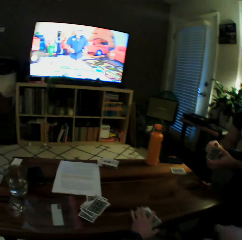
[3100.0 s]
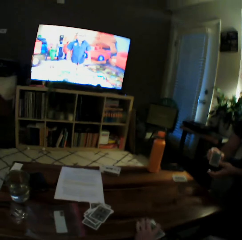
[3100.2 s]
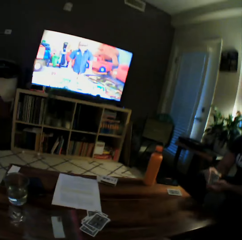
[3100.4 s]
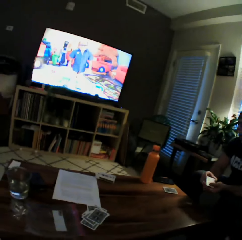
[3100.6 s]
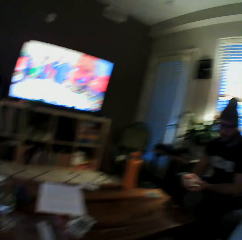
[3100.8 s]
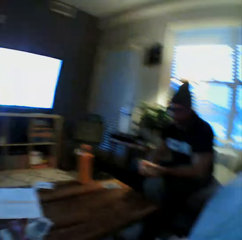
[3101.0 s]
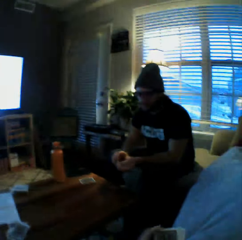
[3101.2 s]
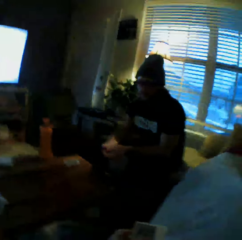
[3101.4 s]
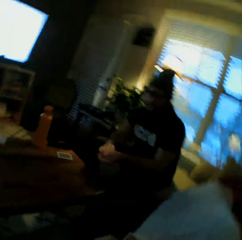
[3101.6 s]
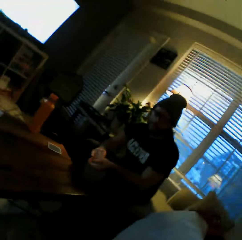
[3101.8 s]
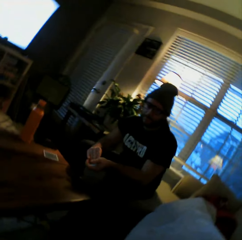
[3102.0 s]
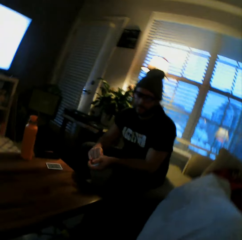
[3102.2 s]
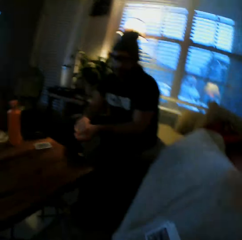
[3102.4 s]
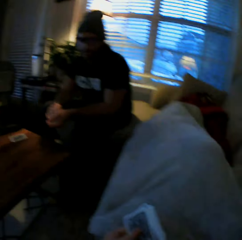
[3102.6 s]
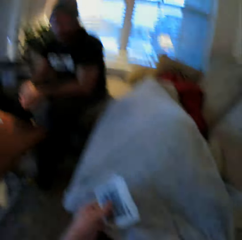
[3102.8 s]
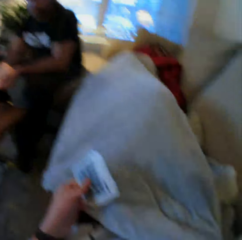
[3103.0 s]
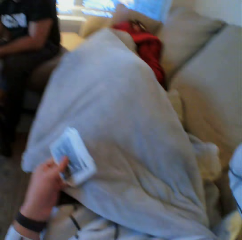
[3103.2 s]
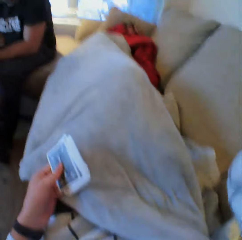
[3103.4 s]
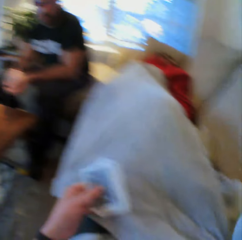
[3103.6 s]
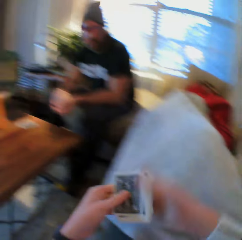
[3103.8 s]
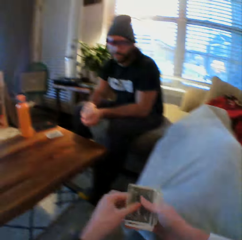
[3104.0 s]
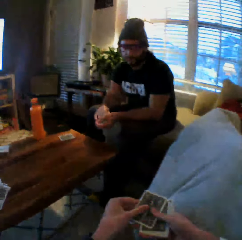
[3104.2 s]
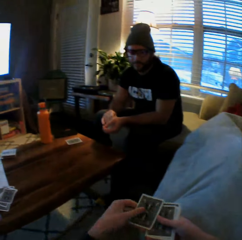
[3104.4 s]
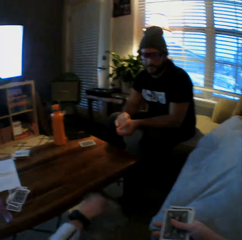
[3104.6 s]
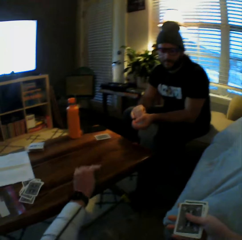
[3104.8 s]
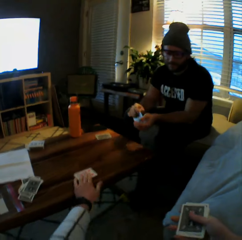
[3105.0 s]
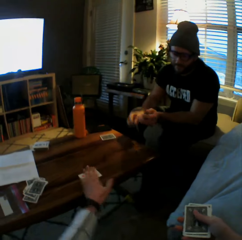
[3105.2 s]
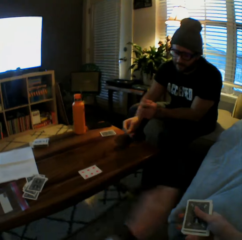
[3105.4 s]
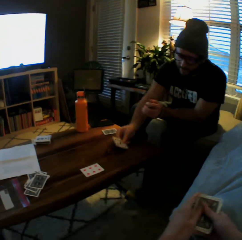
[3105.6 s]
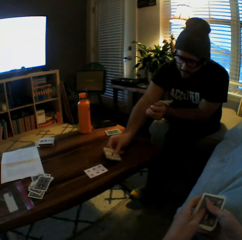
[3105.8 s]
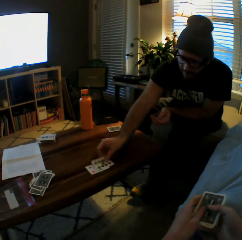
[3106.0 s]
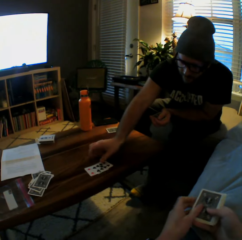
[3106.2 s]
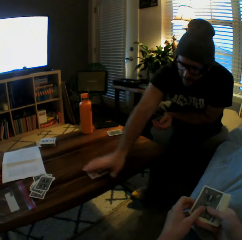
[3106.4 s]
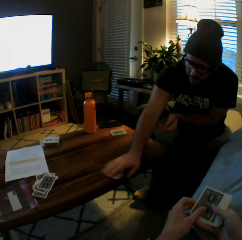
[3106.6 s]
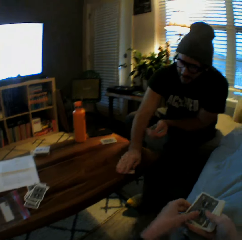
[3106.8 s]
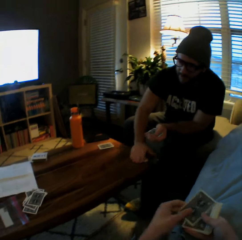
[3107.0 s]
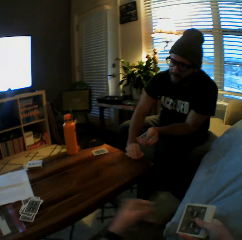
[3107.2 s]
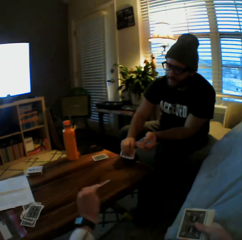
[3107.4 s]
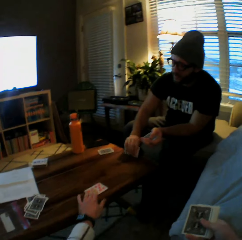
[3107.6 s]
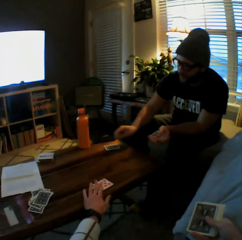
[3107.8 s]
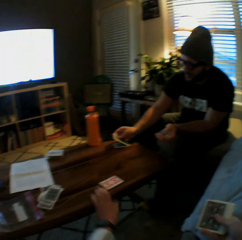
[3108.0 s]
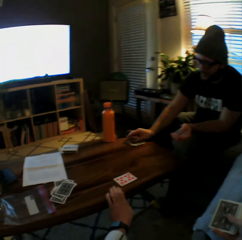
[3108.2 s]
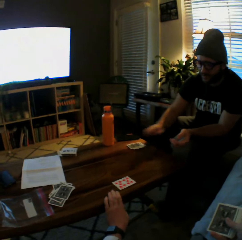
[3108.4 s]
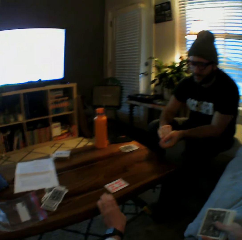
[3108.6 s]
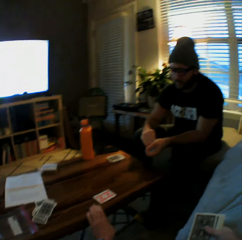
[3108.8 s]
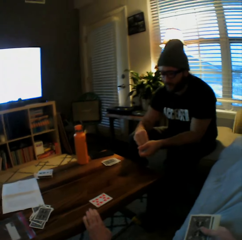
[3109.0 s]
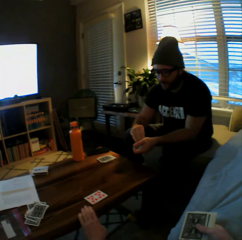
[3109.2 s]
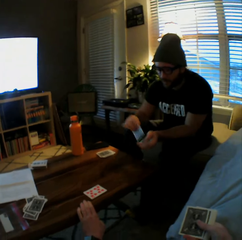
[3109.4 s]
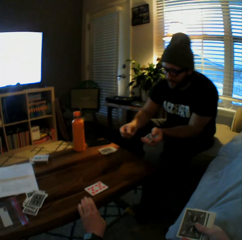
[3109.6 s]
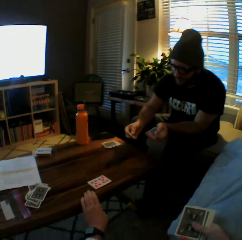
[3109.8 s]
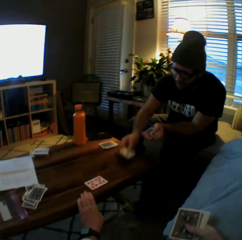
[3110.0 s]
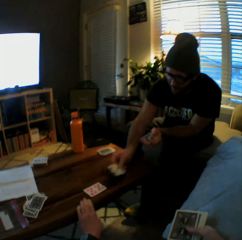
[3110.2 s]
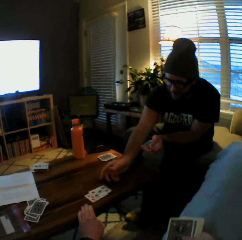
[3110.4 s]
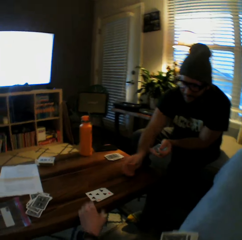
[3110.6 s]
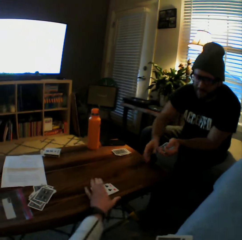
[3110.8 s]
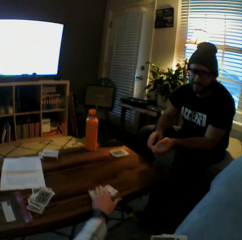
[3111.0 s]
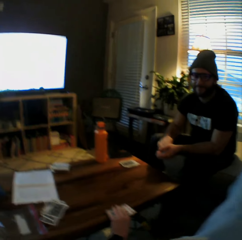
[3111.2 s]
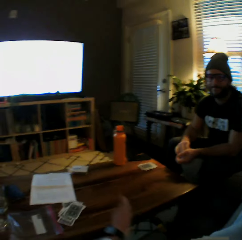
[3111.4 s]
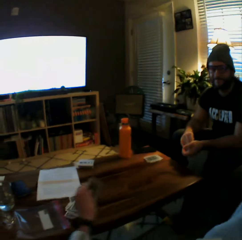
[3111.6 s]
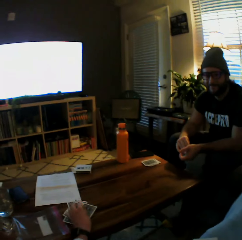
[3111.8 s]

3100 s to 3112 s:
The camera wearer picks the set of cards from the table with her left hand. She transfers the set of cards from her left hand to her right hand. She plays a card on the table with her left hand. A man plays another card on the table with his left hand. The man picks cards from the table with his left hand. The camera wearer plays another card on the table with her left hand. The man drops cards on the table with his left hand. The man plays another card on the table with his left hand. The camera wearer picks the cards.

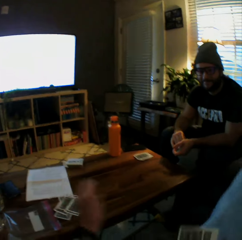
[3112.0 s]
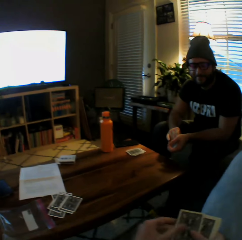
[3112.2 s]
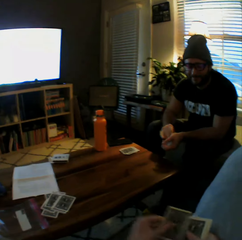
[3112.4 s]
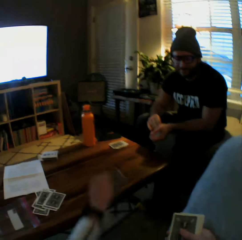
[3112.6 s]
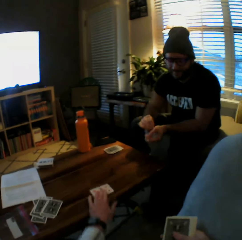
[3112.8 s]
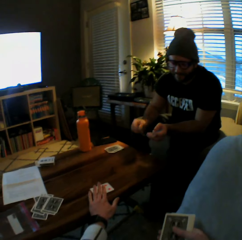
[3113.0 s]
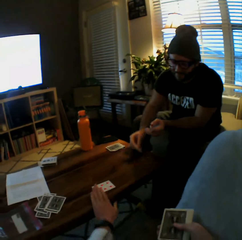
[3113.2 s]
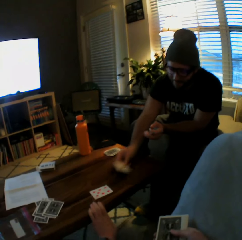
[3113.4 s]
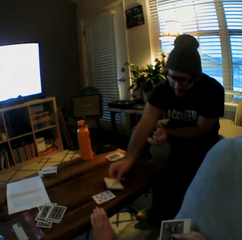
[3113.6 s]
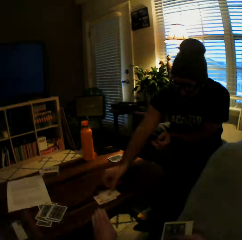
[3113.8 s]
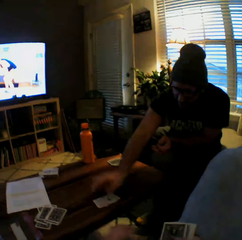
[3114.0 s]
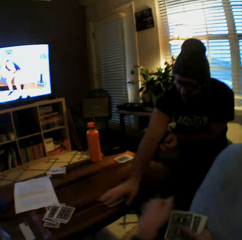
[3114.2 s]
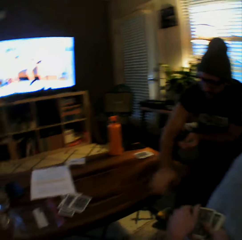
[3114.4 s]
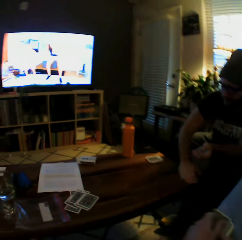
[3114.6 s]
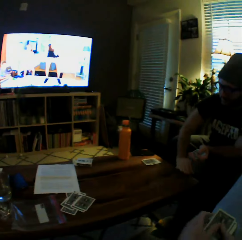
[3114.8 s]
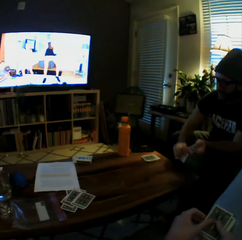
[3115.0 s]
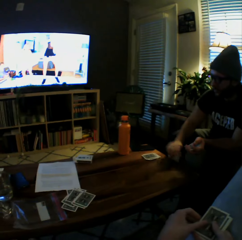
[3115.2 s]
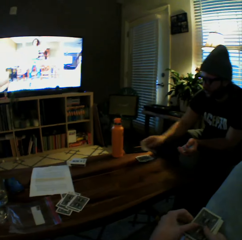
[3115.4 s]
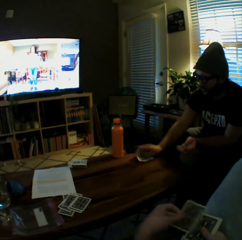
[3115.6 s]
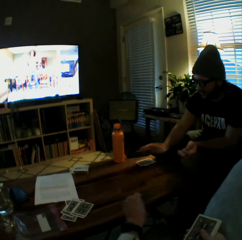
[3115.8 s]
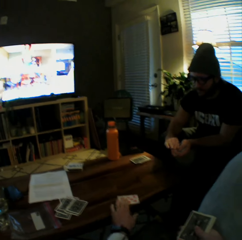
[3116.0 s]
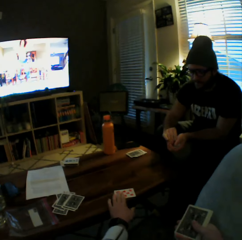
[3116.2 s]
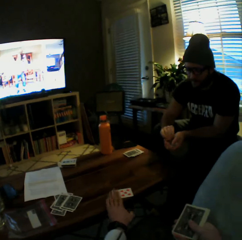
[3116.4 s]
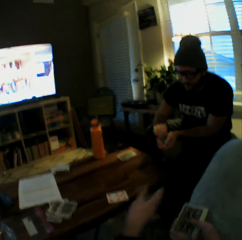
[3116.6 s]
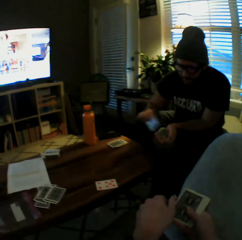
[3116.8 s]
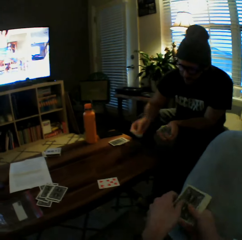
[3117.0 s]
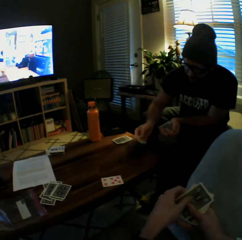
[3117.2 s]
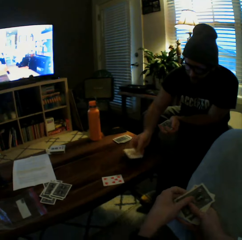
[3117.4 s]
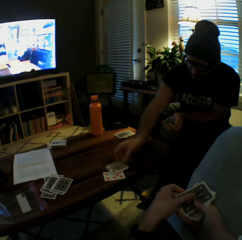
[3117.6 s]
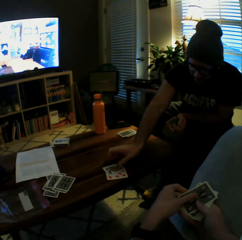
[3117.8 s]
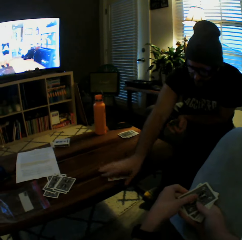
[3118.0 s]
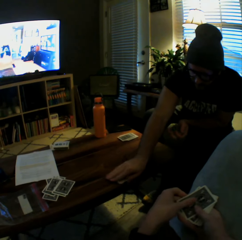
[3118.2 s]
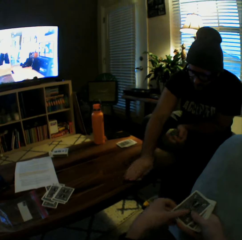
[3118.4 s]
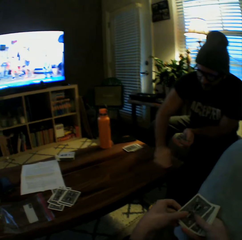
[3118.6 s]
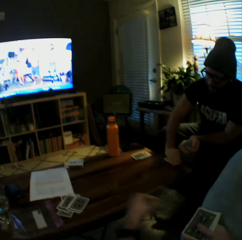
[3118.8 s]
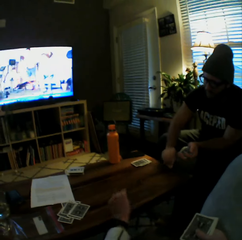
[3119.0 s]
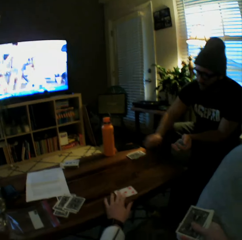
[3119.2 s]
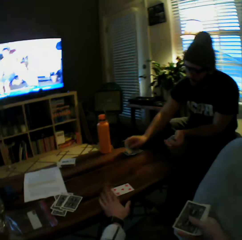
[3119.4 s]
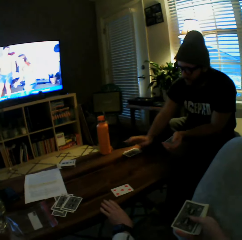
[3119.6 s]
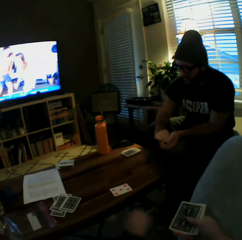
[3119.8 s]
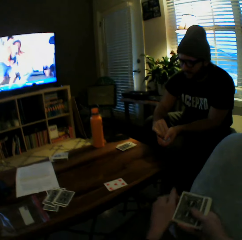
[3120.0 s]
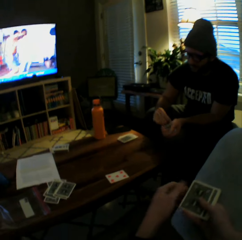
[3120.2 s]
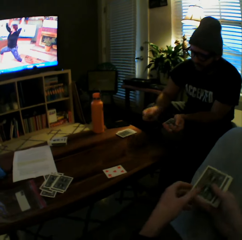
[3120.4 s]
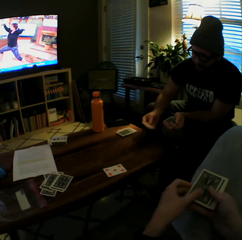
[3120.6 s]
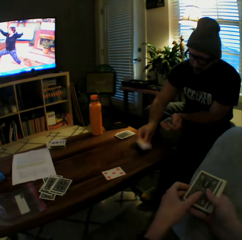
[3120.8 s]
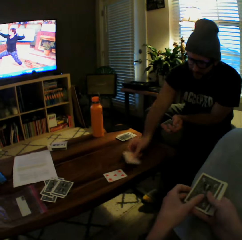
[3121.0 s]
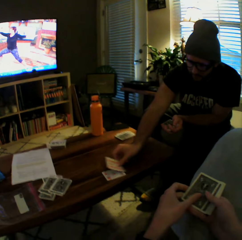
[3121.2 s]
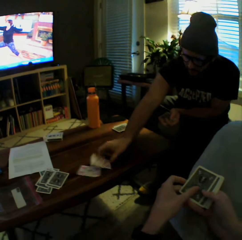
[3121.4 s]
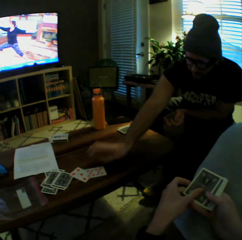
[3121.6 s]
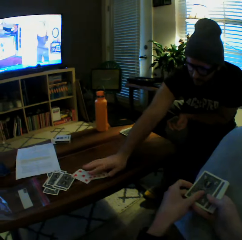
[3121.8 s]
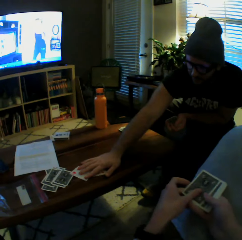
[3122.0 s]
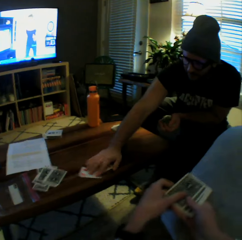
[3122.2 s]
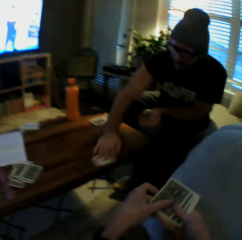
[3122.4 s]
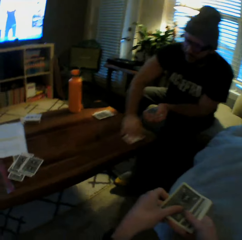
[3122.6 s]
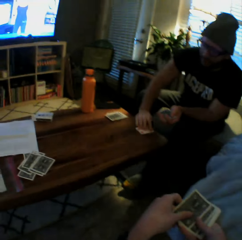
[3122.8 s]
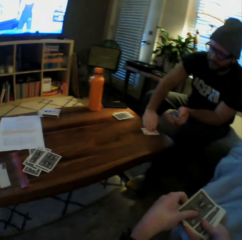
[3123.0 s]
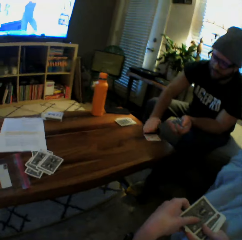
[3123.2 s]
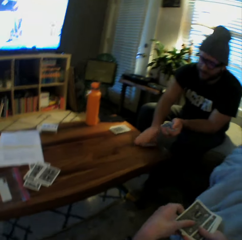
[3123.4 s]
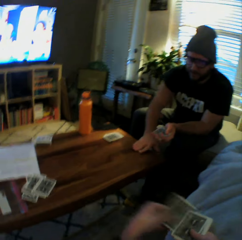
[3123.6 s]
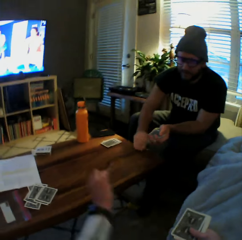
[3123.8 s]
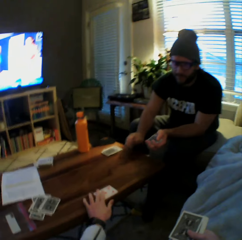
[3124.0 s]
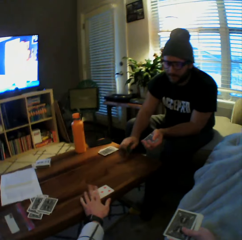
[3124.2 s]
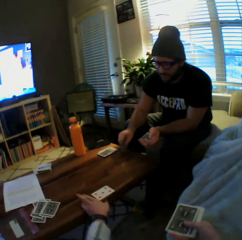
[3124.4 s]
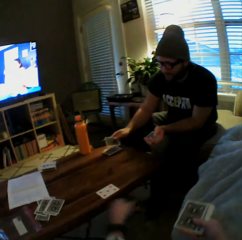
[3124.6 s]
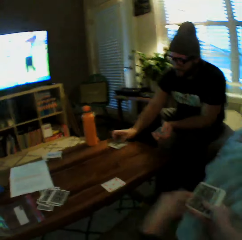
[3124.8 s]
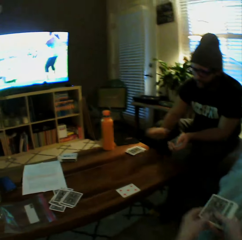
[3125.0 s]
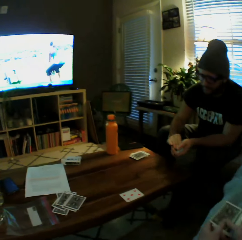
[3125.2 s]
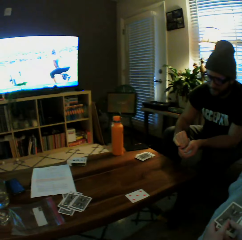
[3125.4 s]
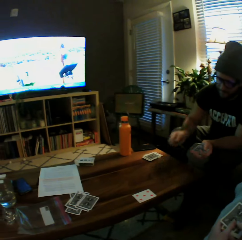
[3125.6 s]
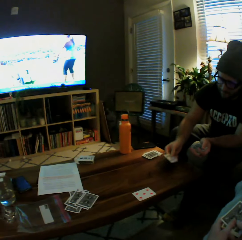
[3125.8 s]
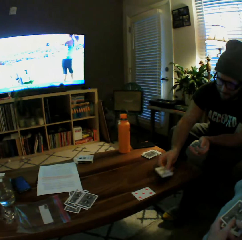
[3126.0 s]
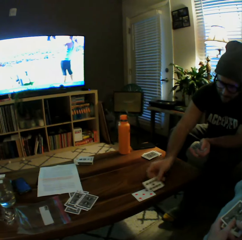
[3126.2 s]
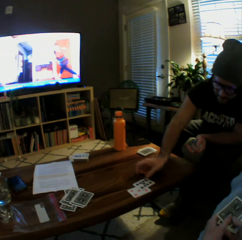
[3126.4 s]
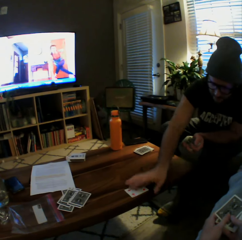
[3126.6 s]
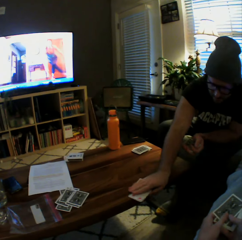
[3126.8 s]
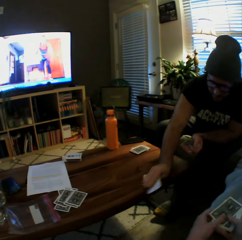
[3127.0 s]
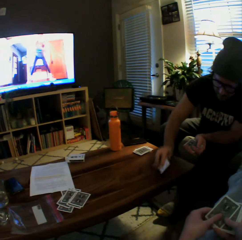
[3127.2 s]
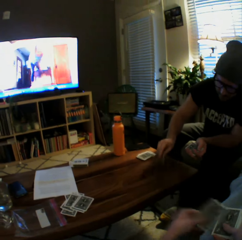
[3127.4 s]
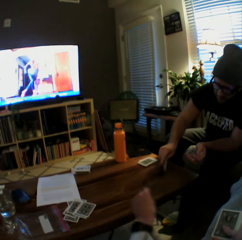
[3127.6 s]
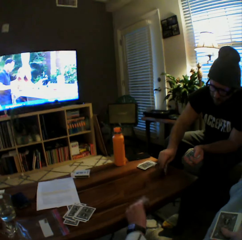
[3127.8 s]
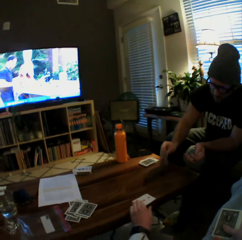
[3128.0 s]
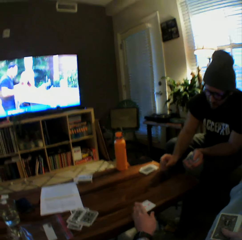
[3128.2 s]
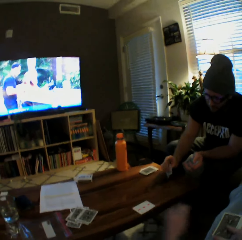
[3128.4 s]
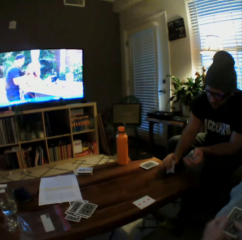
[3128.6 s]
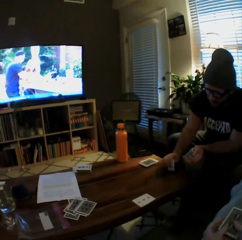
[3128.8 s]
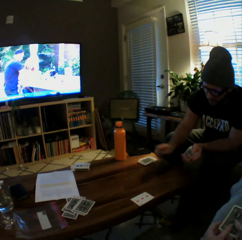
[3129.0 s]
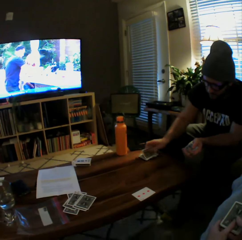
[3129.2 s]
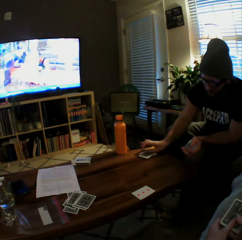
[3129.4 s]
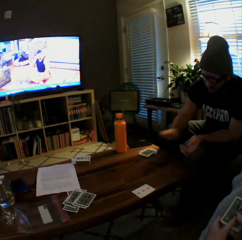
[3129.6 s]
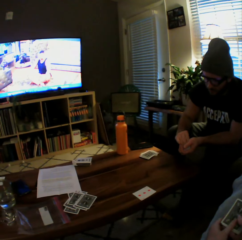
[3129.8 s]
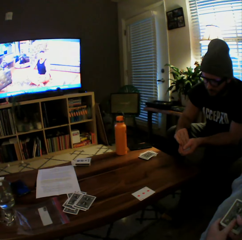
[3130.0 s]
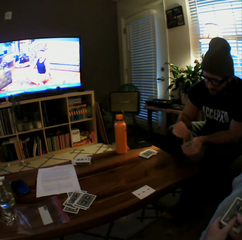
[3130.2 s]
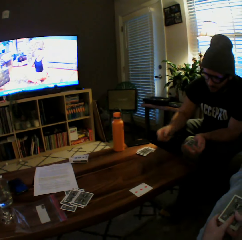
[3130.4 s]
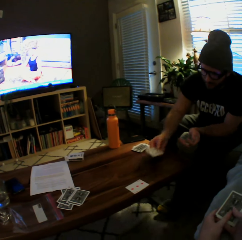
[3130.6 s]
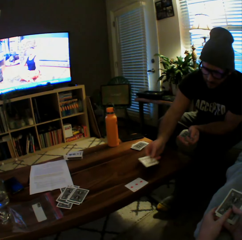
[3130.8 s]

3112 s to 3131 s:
The camera wearer drops the cards on the table with her left hand. She plays another card on the table with her left hand. The man plays another card on the table with his left hand. The man picks cards from the table with his left hand. The man drops cards on the table with his left hand. The camera wearer plays another card on the table with her left hand. The man plays another card on the table with his left hand. The camera wearer plays another card on the table with her left hand. The man picks cards from the table with his left hand. The man drops cards on the table with his left hand. The man plays another card on the table with his left hand. The camera wearer plays another card on the table with her left hand. The man picks cards from the table with his left hand. The man drops cards on the table with his left hand. The man plays another card on the table with his left hand. The man picks cards from the table with his left hand. The camera wearer plays another card on the table with her left hand. The man drops cards on the table with his left hand.
